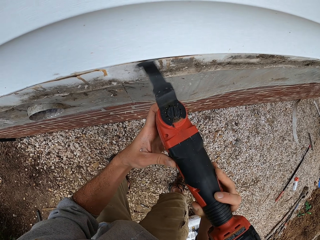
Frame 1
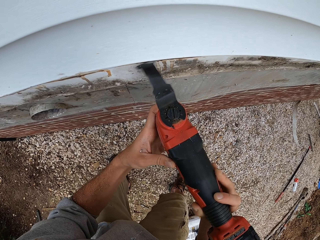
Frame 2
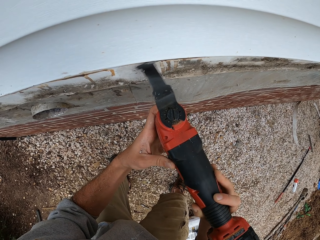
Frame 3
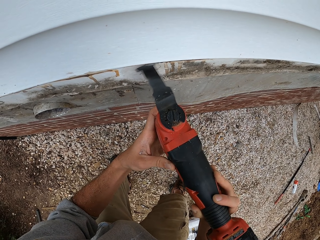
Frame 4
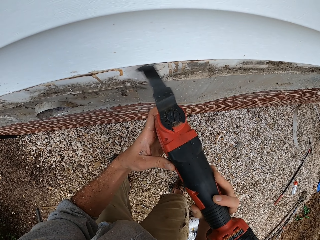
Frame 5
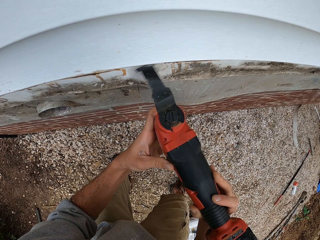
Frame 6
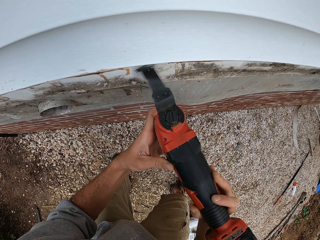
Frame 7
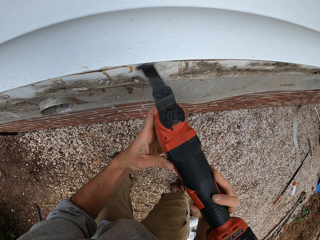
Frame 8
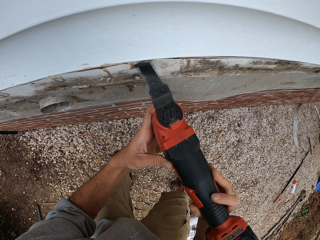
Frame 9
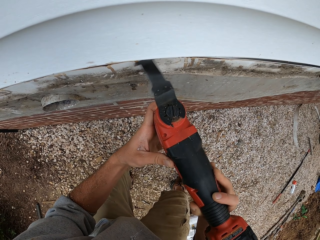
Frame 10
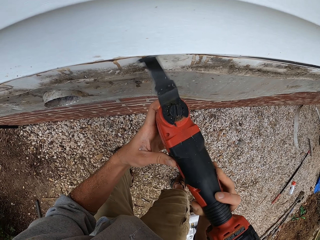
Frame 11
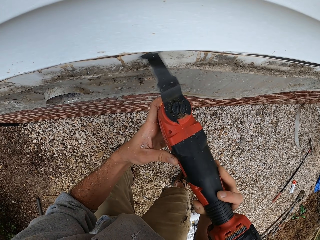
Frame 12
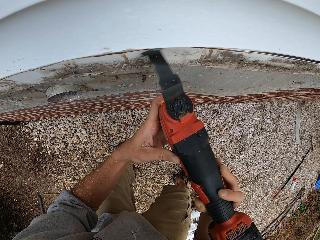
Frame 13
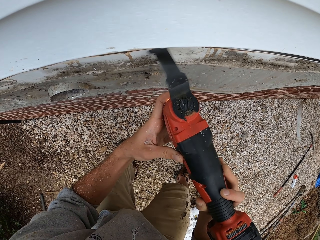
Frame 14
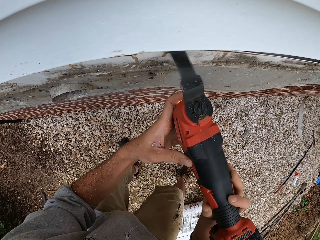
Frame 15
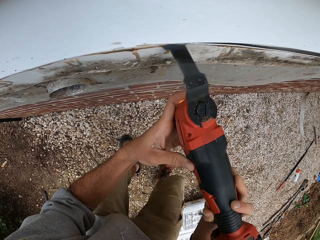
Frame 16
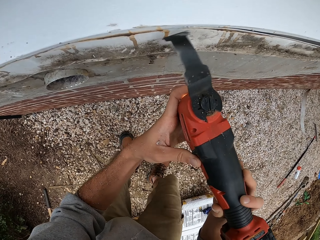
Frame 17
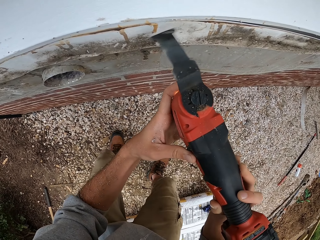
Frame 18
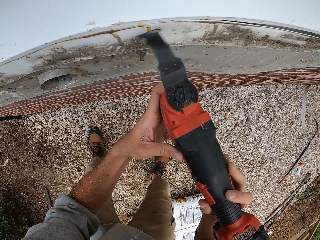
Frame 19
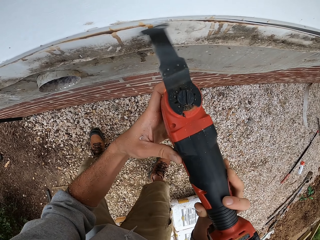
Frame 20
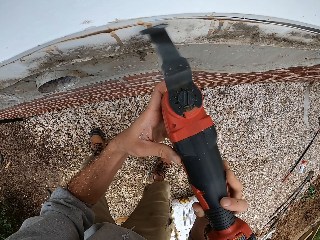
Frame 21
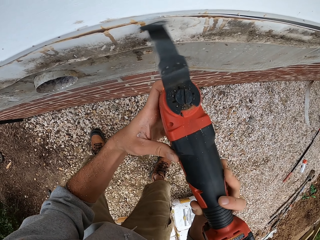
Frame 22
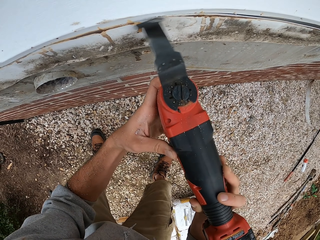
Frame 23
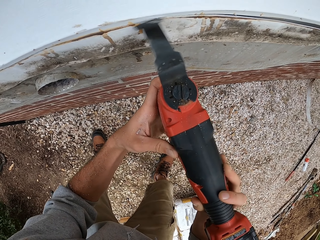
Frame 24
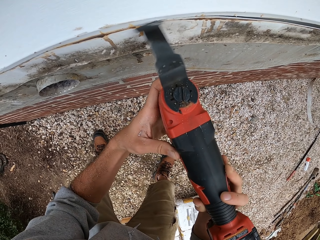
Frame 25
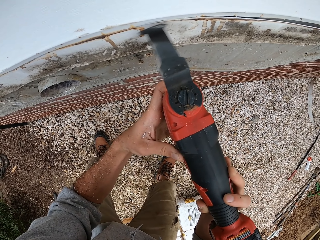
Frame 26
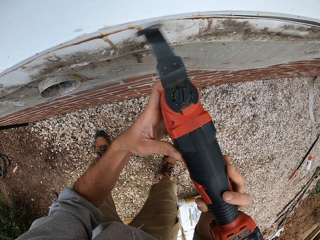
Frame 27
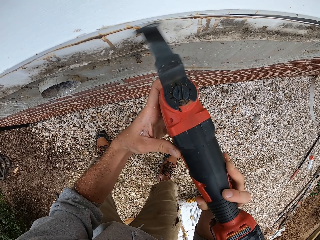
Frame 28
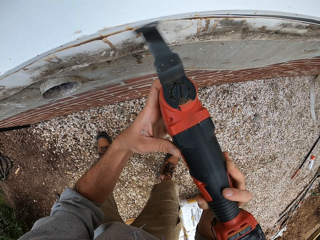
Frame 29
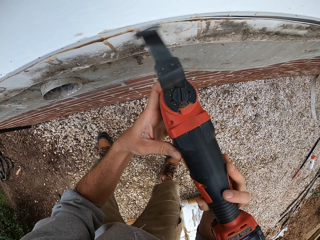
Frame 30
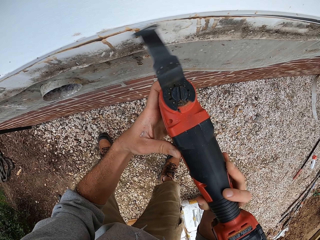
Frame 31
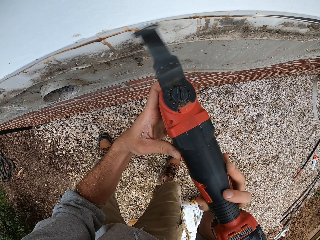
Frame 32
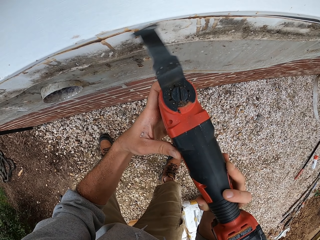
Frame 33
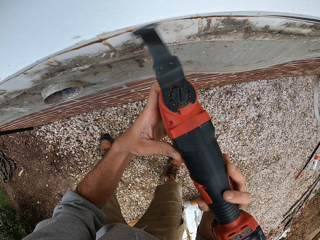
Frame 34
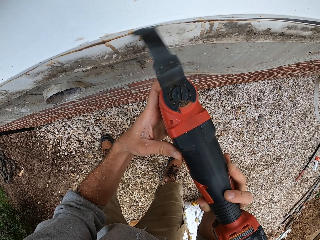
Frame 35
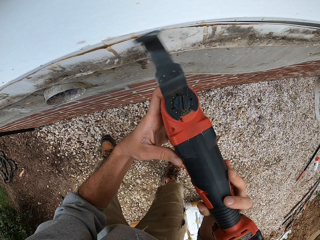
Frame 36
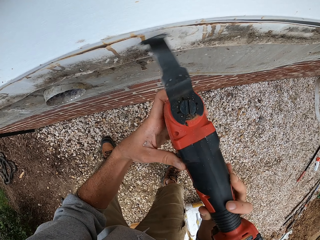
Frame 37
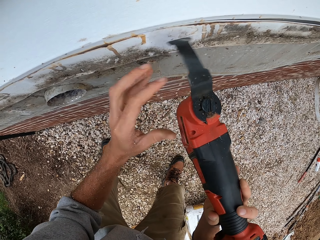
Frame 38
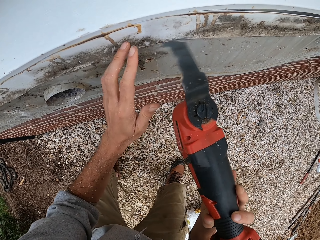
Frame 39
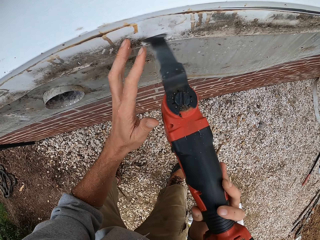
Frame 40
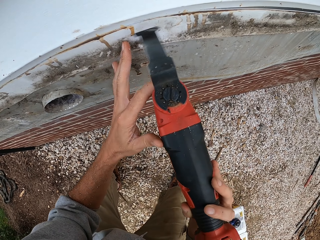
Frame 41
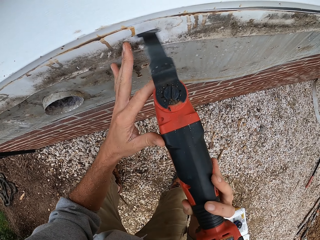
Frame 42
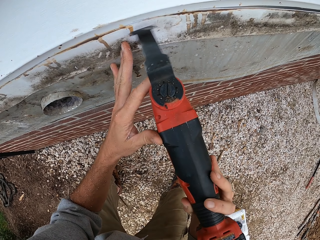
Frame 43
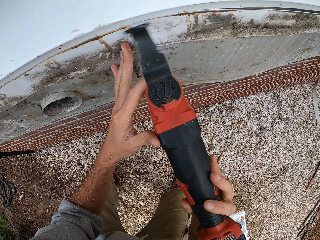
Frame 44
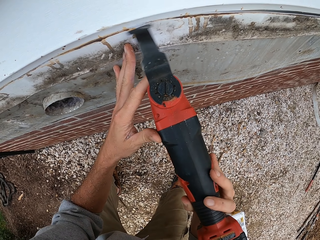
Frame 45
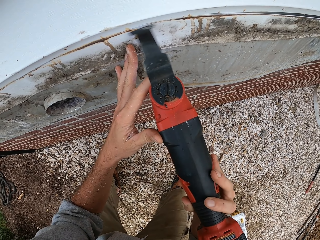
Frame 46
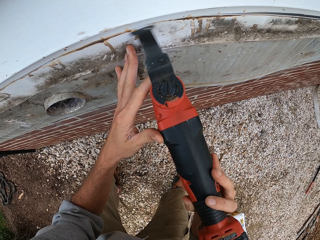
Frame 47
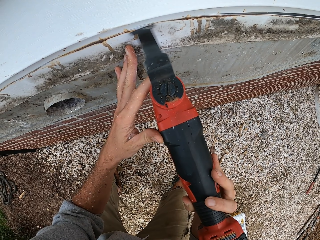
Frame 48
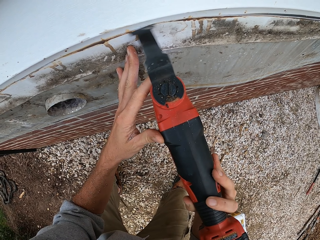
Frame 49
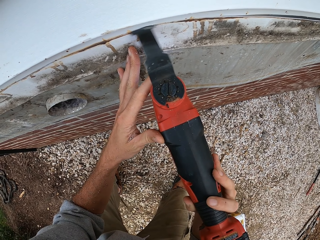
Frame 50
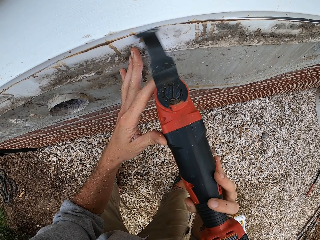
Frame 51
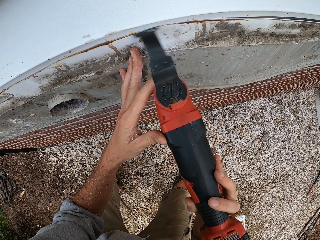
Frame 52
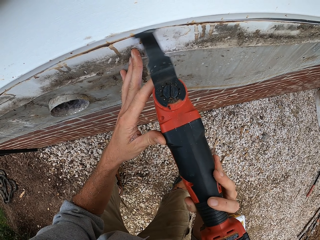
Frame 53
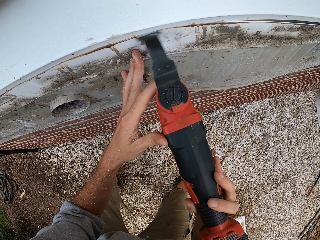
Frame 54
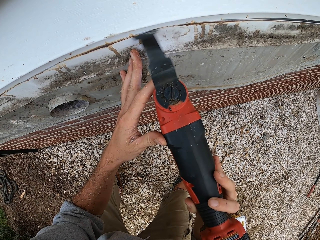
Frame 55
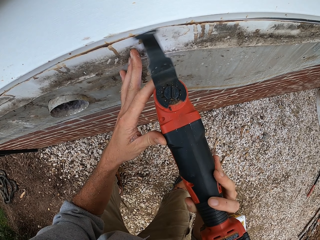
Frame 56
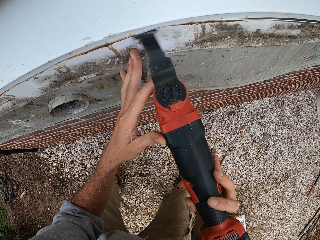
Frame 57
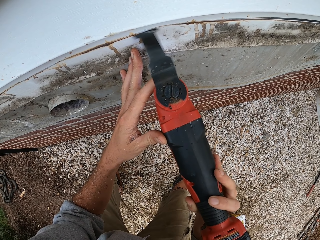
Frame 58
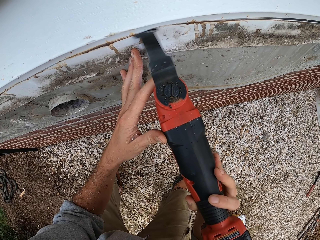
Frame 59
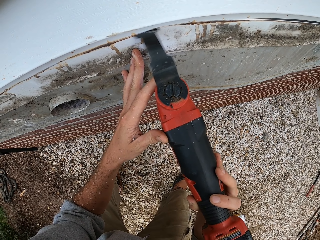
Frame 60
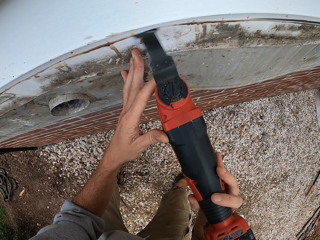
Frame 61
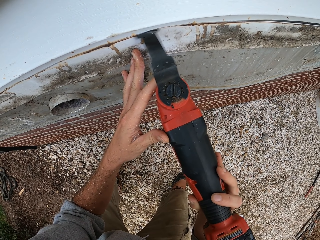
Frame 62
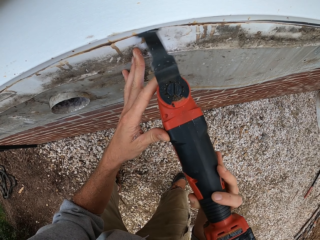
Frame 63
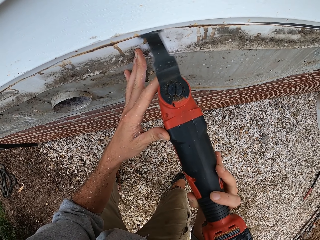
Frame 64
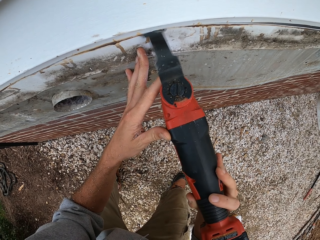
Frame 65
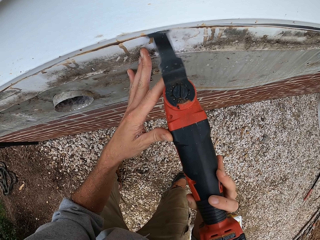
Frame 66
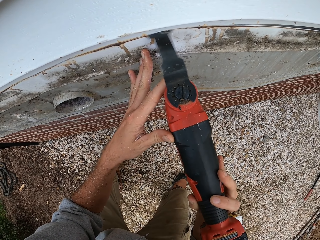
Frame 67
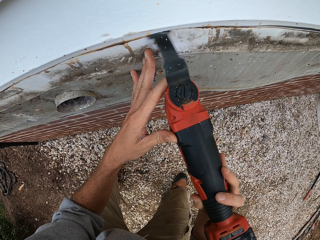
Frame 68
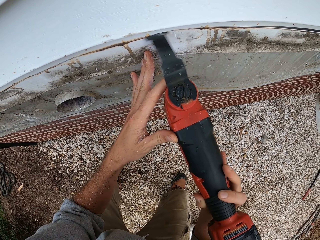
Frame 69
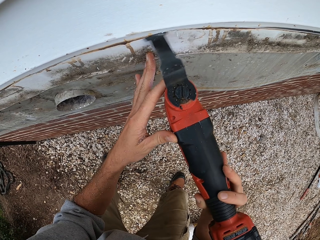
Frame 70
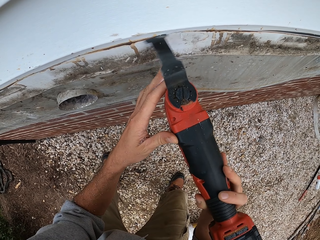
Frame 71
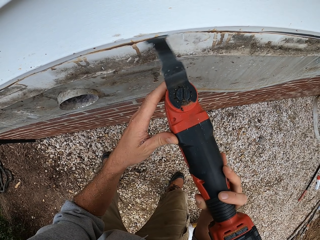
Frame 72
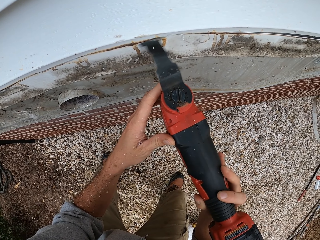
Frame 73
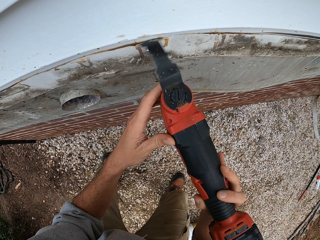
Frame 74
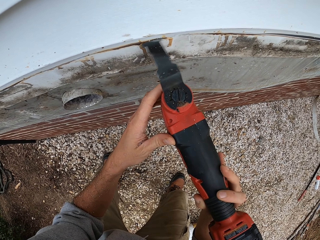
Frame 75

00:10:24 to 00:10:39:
The camera wearer moves along the wall. He operates a multi cutter. He holds the metal on the wall. He operates the multi cutter. He is holding the wall with his hands.

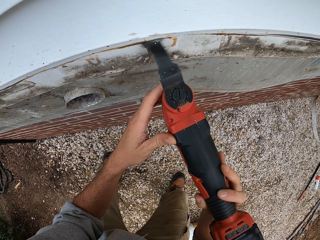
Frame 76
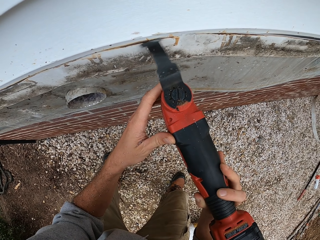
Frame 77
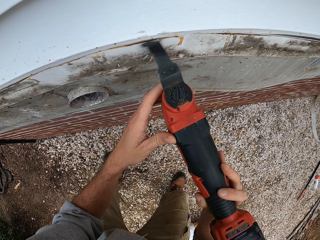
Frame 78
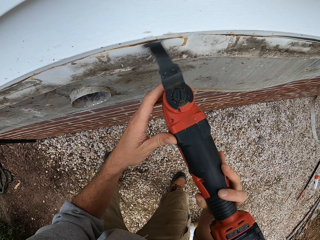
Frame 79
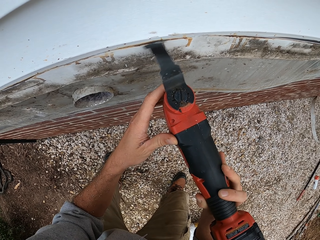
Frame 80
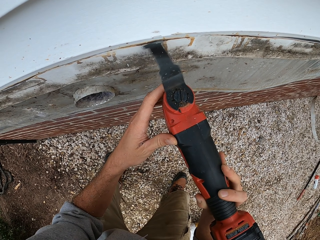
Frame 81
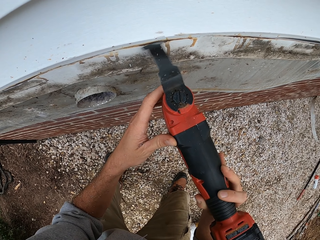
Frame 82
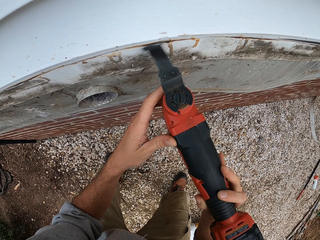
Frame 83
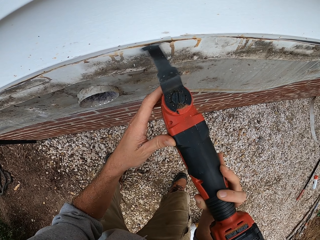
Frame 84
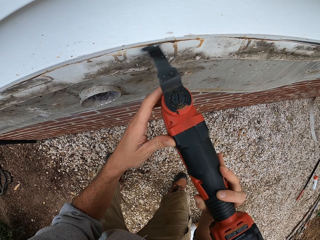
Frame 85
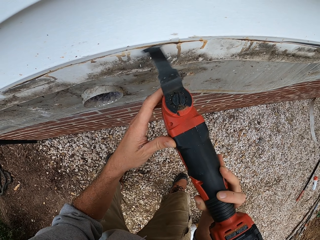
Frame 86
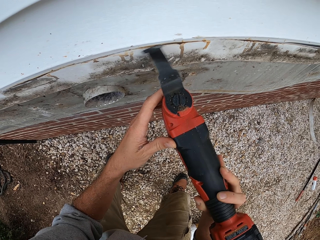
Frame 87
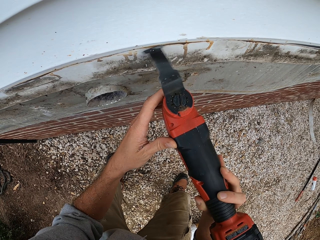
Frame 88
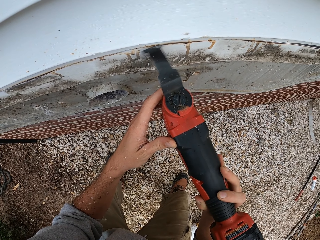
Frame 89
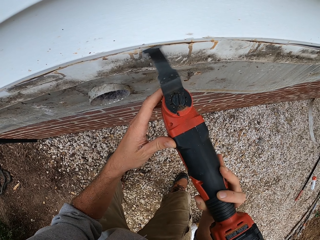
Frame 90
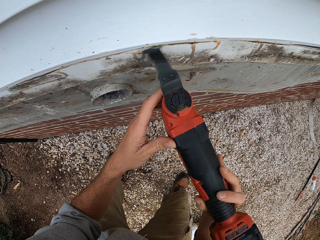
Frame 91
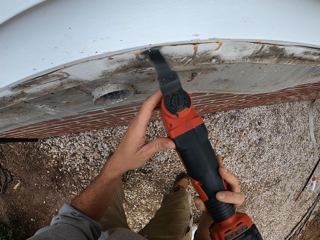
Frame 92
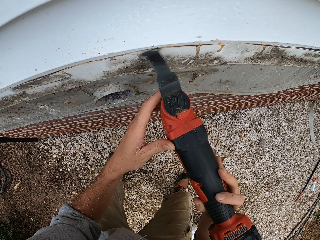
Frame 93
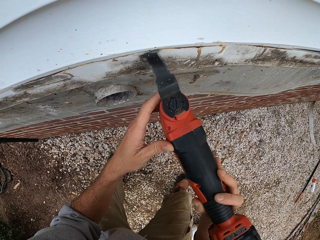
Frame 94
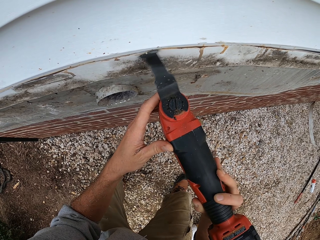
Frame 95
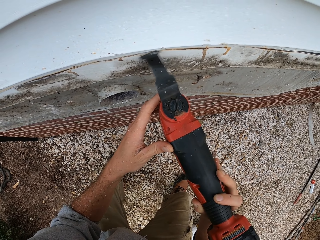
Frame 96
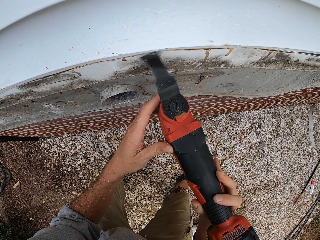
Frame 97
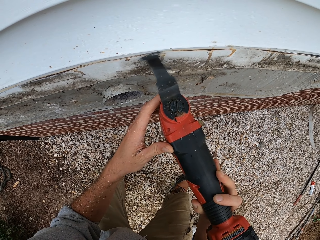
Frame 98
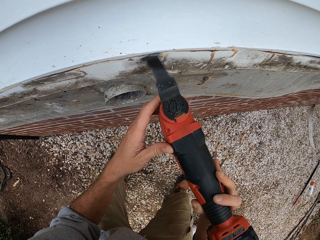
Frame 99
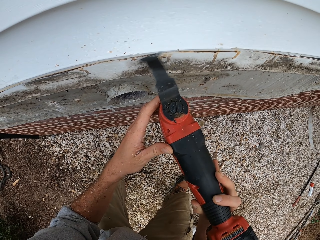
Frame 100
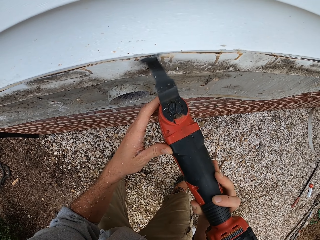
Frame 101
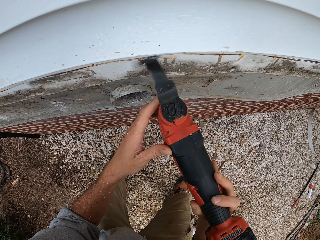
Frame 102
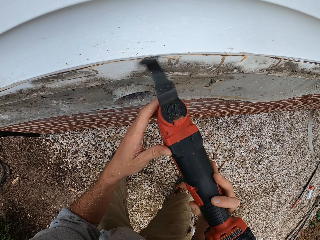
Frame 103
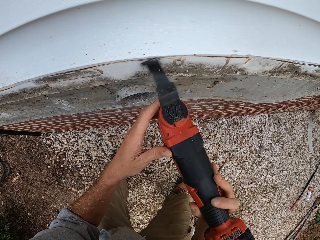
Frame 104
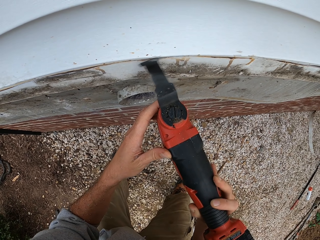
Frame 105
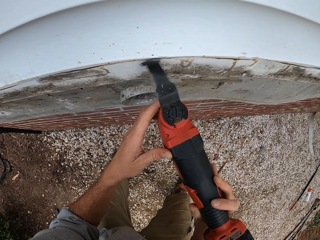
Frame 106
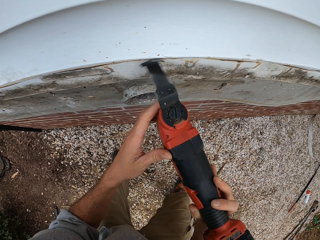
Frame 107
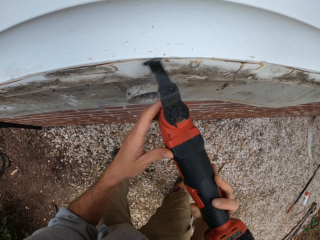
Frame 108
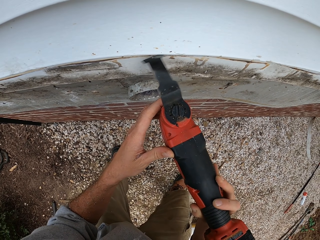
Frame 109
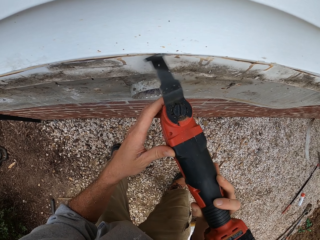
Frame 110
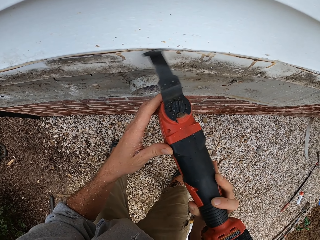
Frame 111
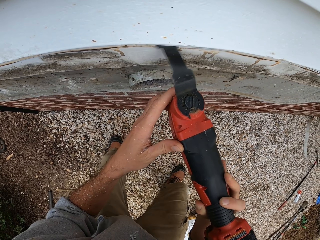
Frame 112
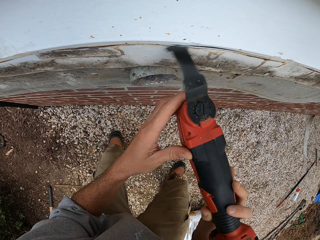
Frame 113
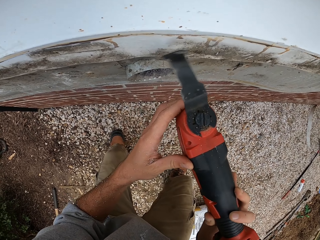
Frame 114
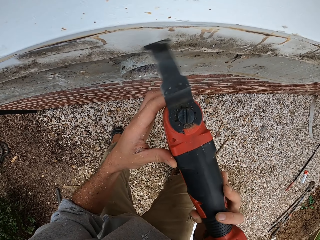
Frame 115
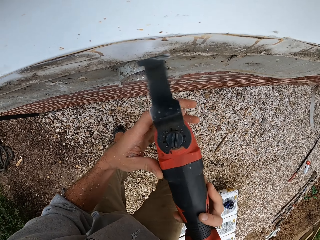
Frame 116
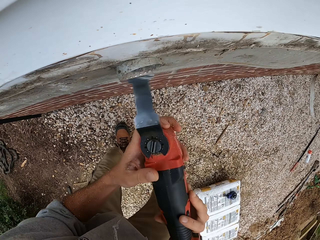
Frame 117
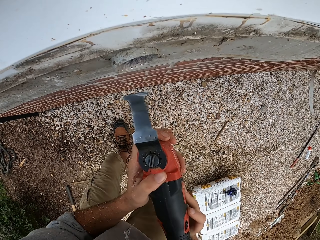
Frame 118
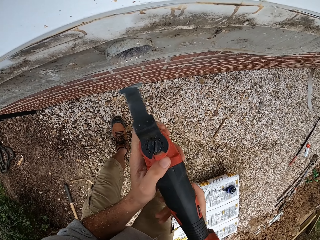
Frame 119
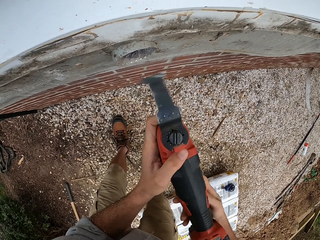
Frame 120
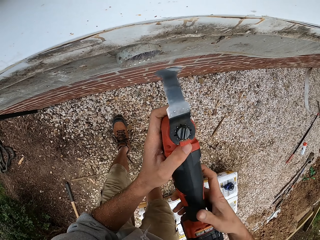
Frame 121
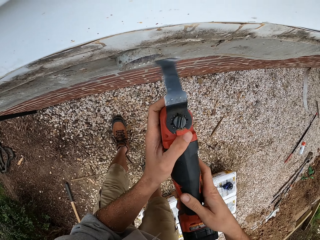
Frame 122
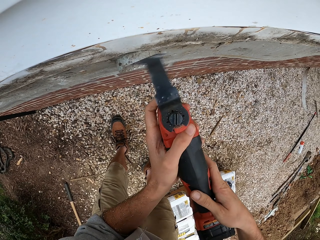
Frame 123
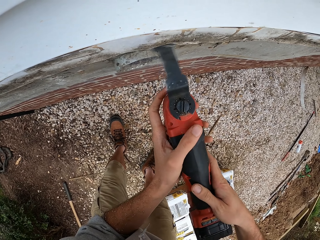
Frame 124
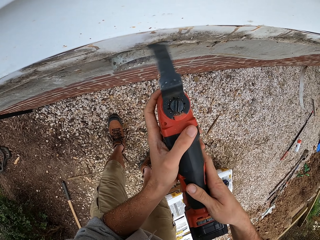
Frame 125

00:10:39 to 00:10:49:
The camera wearer removes the multi cutter from the wall. They are adjusting the drilling machine.
